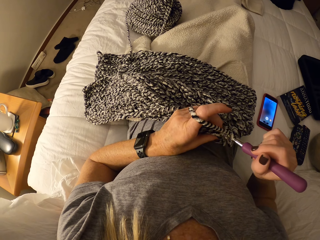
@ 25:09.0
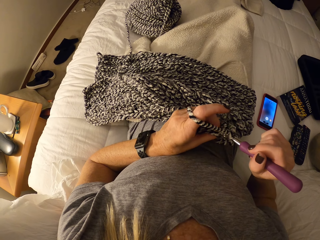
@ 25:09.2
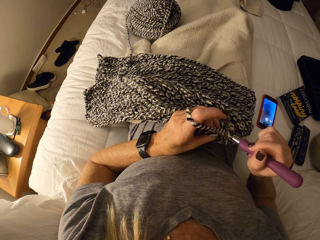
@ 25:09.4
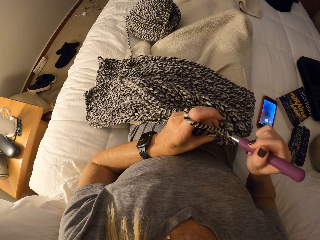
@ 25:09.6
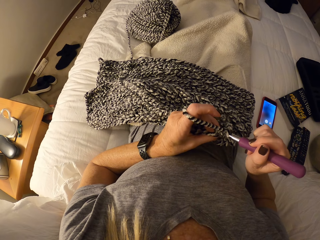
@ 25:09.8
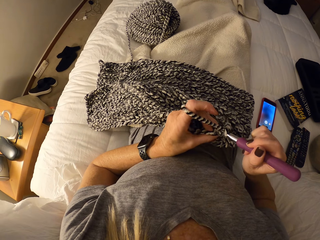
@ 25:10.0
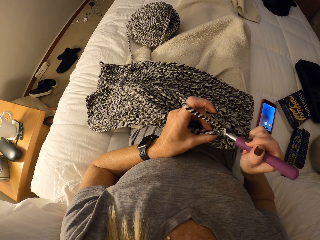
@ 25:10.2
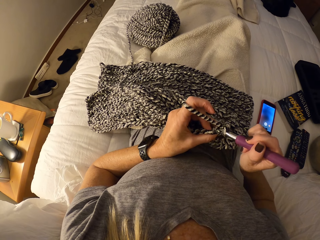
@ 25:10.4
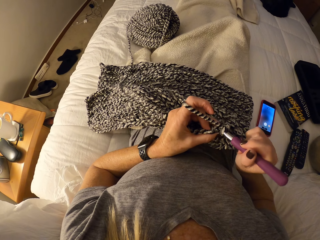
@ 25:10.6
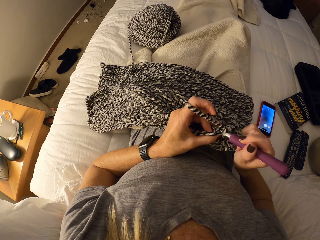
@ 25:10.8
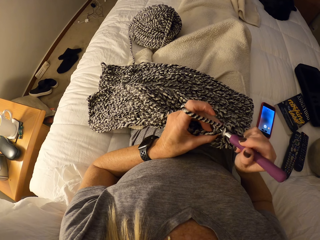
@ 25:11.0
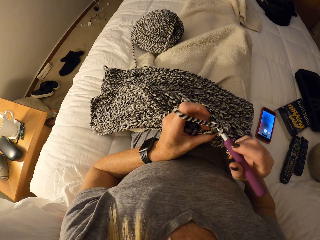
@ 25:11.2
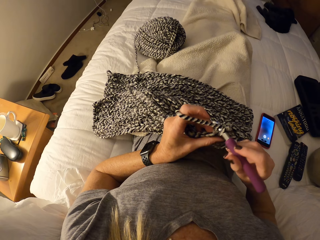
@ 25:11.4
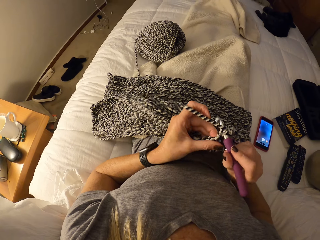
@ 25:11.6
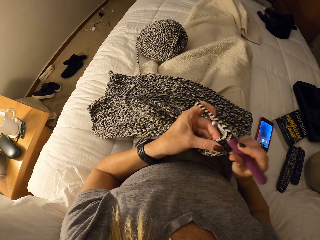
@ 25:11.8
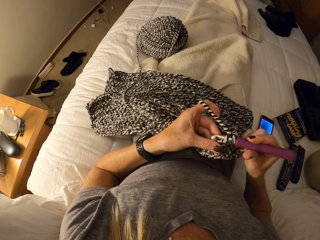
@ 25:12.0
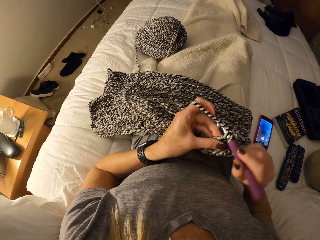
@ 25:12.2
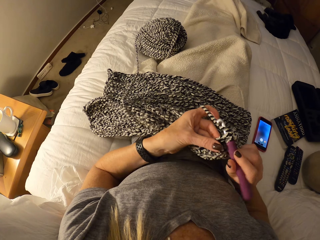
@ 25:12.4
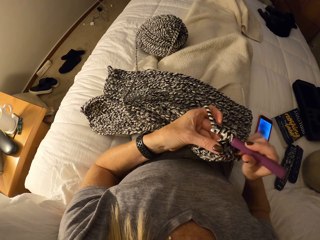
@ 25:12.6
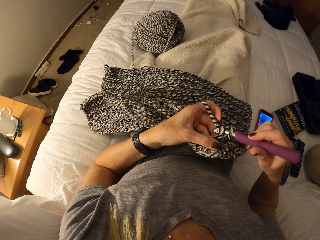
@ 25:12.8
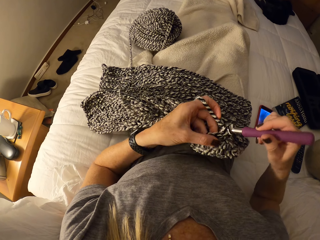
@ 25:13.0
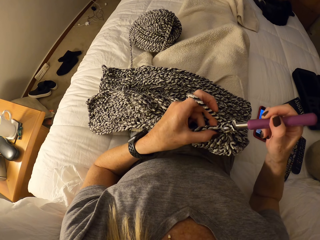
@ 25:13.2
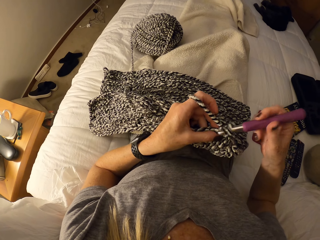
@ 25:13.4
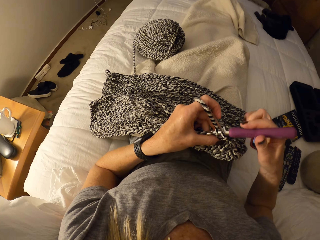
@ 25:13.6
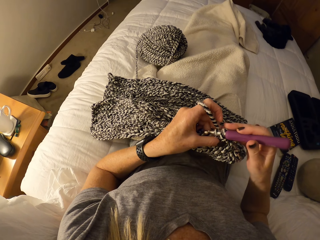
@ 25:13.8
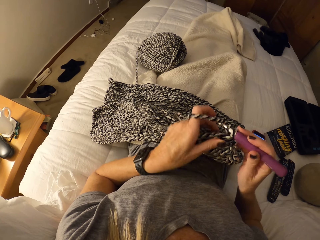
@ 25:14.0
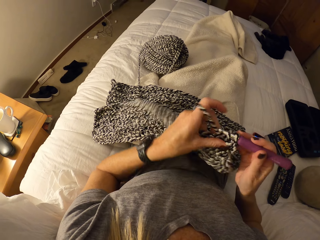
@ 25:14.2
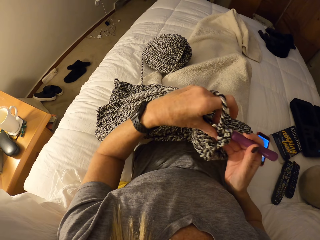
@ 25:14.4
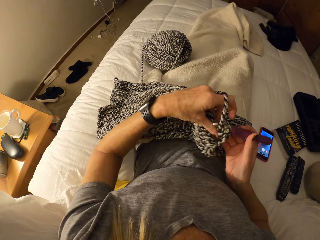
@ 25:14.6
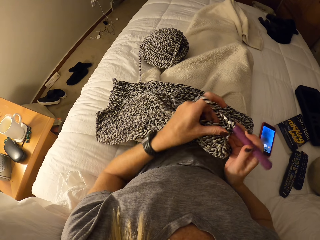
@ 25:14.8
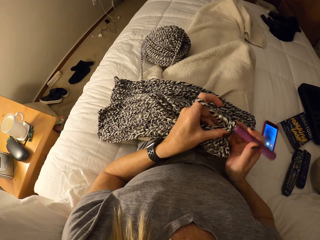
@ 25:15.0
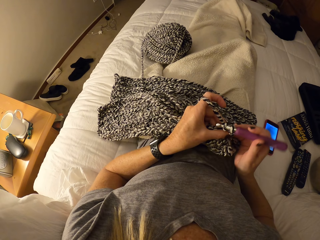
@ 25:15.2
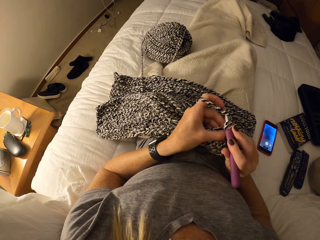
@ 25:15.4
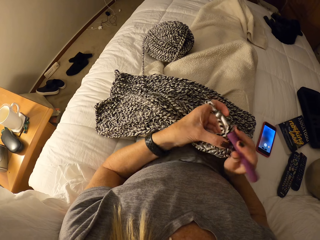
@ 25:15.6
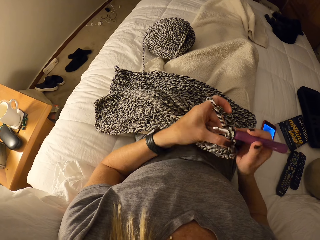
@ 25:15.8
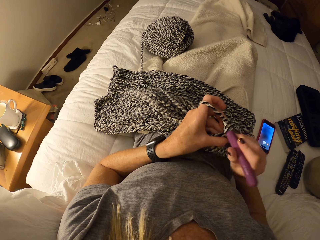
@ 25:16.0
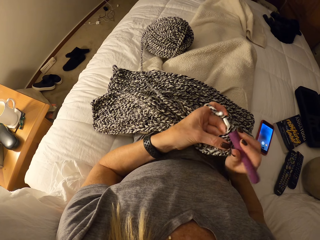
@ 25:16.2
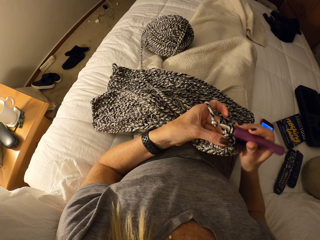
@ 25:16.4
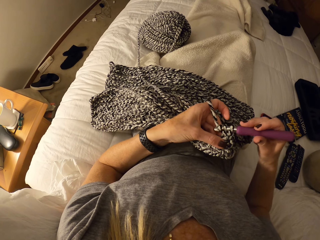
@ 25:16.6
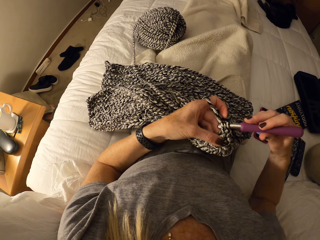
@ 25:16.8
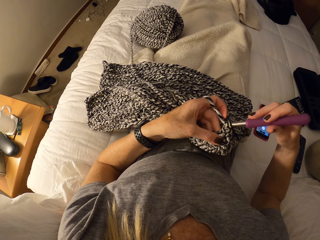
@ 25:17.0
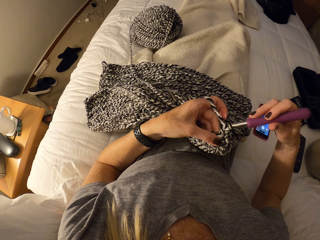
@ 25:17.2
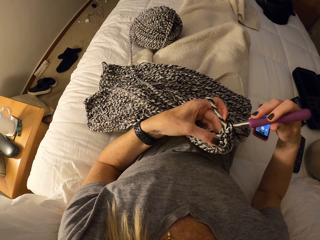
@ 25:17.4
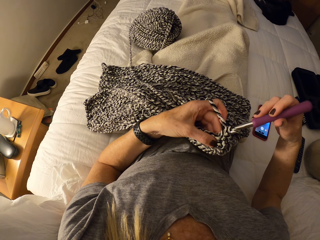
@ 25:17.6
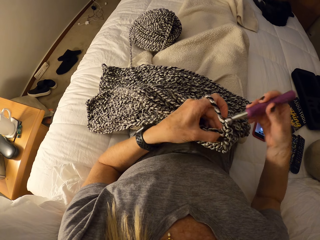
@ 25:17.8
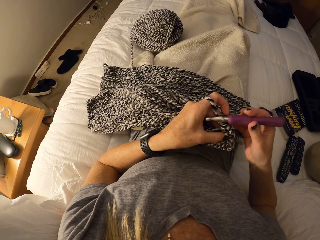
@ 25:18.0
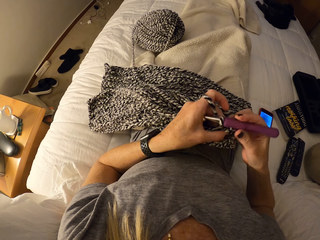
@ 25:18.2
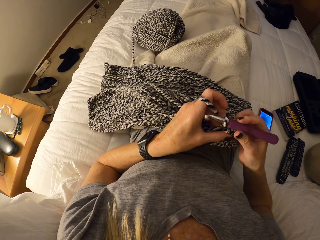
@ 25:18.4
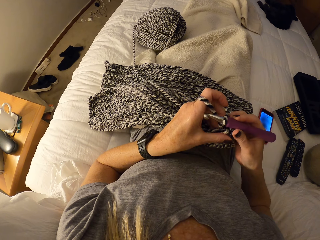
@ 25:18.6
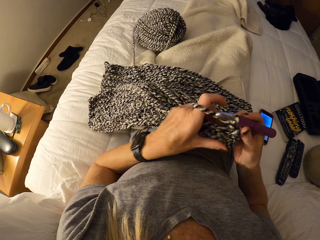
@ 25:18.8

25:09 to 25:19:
The camera wearer sews the fabric. They interlock loops of yarn with the crochet hook.

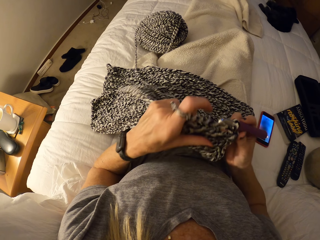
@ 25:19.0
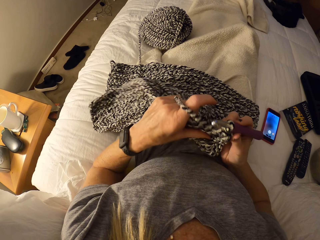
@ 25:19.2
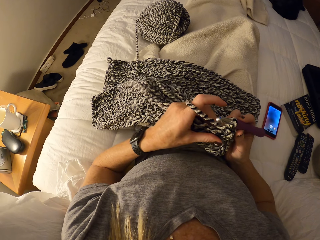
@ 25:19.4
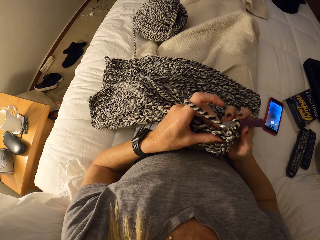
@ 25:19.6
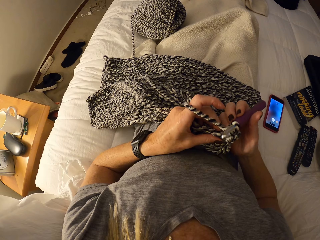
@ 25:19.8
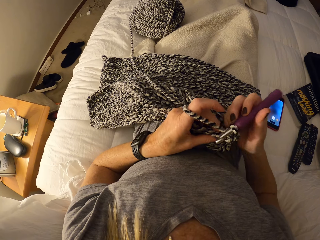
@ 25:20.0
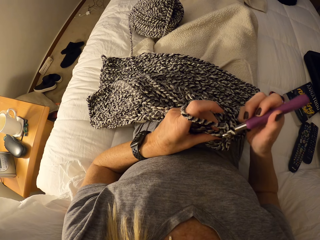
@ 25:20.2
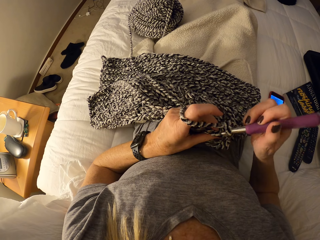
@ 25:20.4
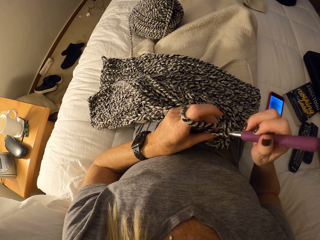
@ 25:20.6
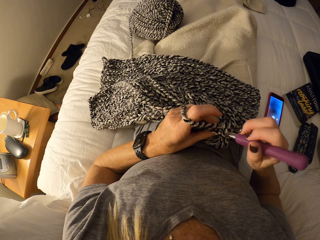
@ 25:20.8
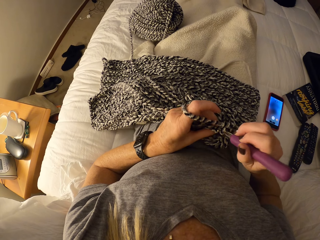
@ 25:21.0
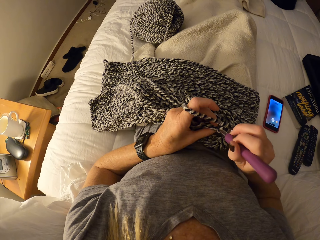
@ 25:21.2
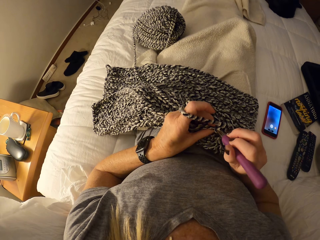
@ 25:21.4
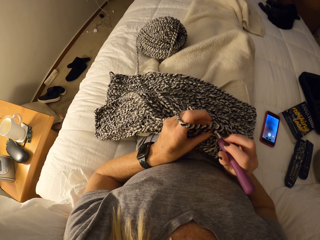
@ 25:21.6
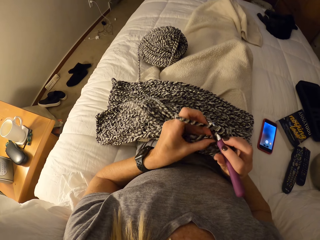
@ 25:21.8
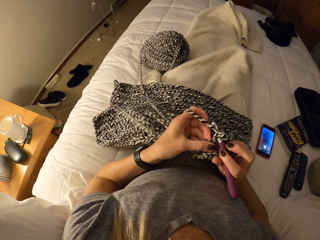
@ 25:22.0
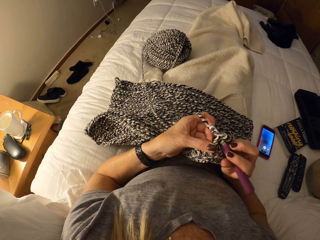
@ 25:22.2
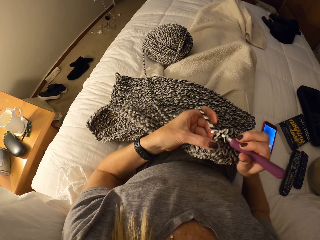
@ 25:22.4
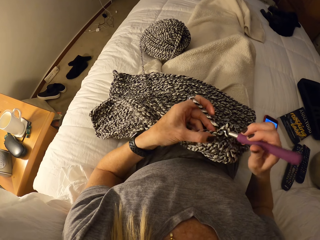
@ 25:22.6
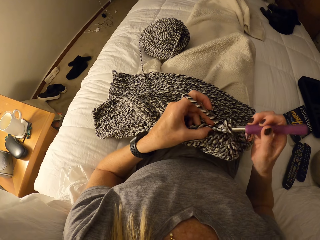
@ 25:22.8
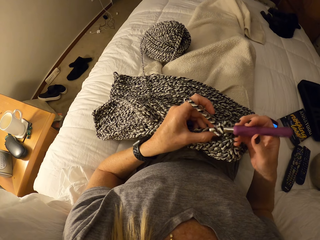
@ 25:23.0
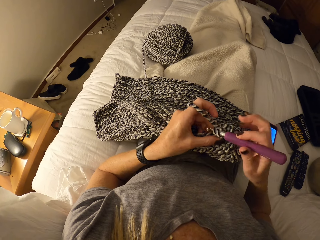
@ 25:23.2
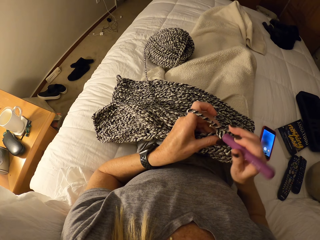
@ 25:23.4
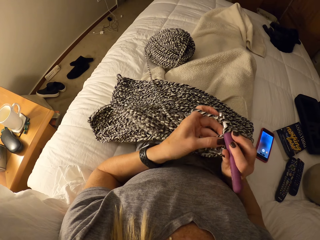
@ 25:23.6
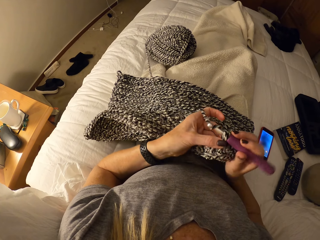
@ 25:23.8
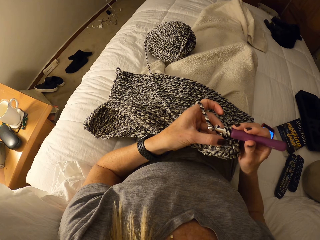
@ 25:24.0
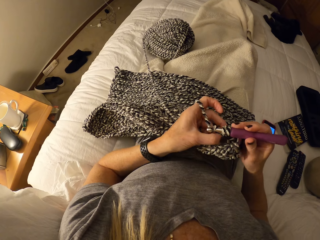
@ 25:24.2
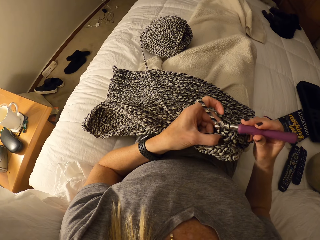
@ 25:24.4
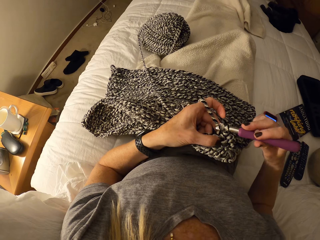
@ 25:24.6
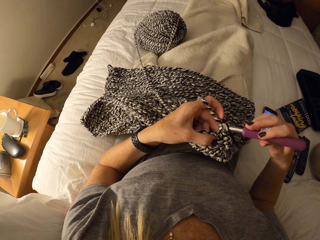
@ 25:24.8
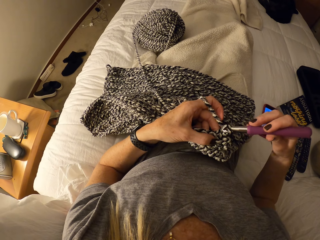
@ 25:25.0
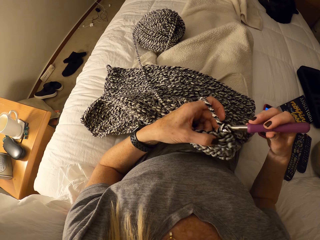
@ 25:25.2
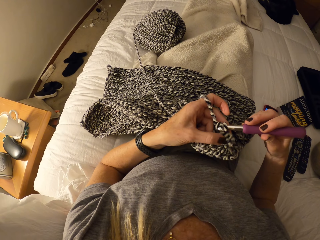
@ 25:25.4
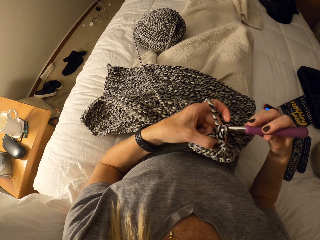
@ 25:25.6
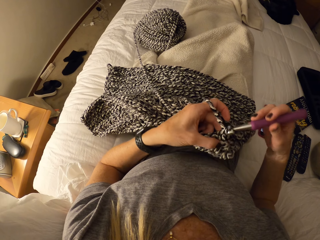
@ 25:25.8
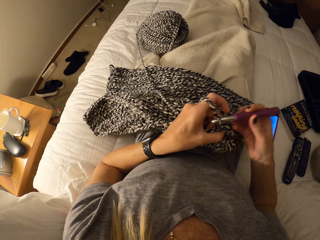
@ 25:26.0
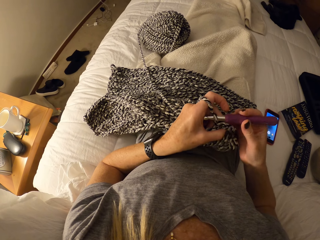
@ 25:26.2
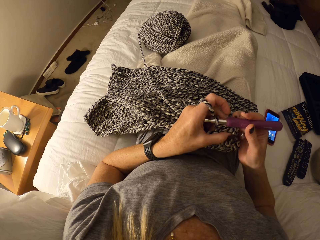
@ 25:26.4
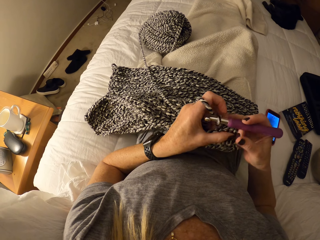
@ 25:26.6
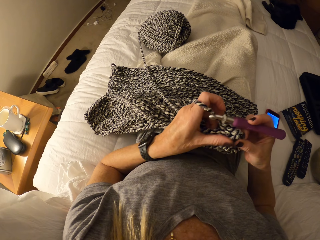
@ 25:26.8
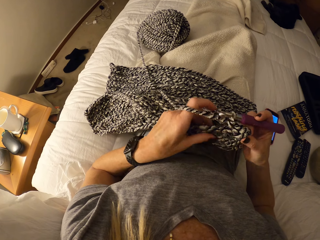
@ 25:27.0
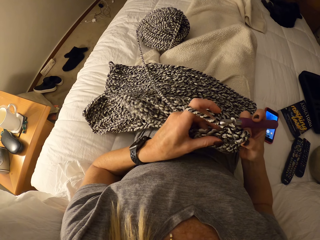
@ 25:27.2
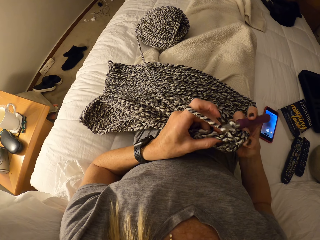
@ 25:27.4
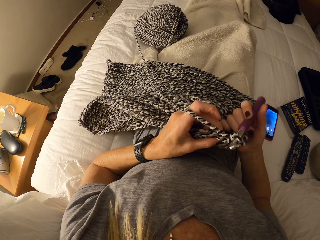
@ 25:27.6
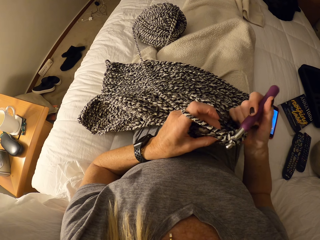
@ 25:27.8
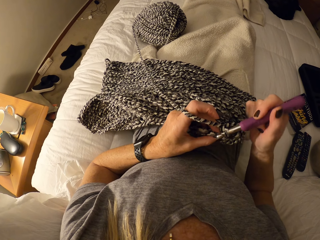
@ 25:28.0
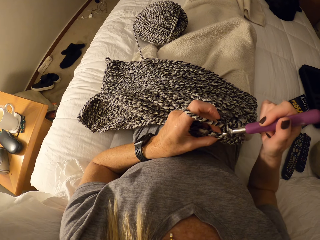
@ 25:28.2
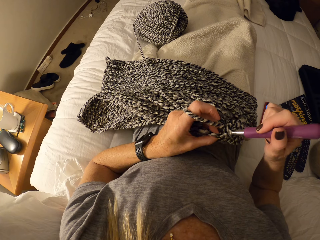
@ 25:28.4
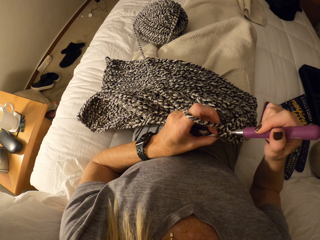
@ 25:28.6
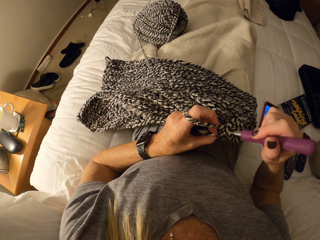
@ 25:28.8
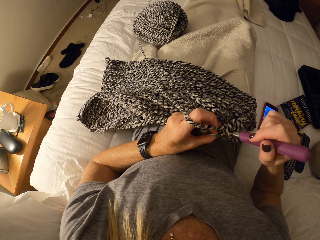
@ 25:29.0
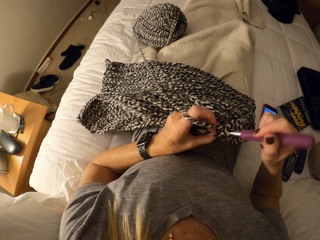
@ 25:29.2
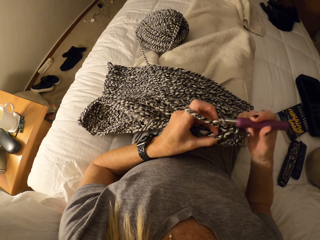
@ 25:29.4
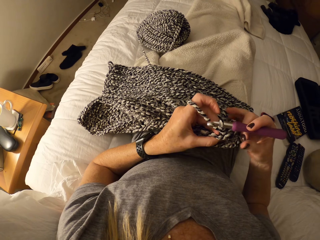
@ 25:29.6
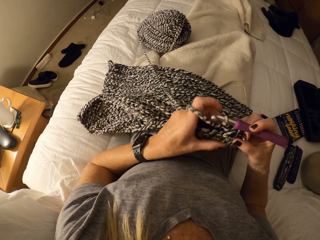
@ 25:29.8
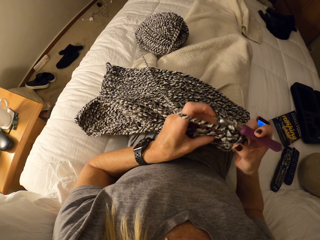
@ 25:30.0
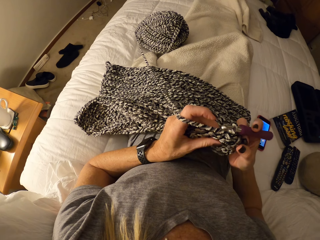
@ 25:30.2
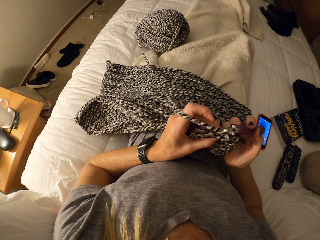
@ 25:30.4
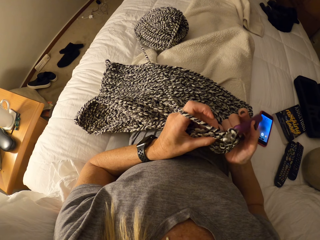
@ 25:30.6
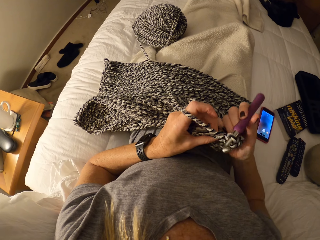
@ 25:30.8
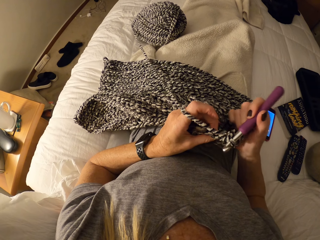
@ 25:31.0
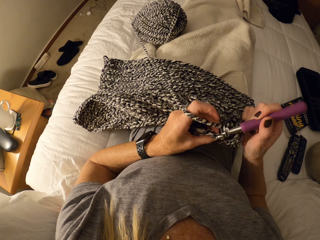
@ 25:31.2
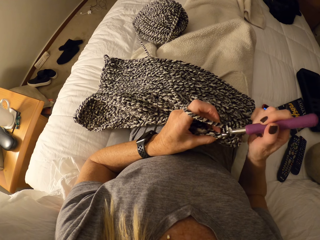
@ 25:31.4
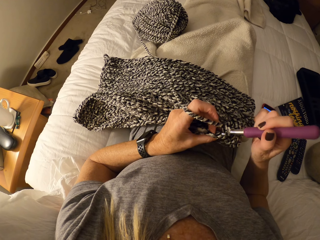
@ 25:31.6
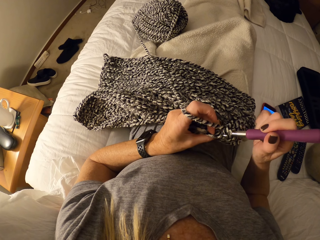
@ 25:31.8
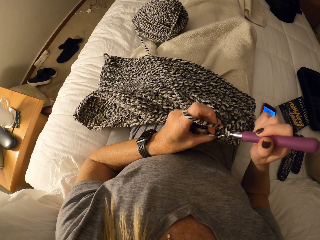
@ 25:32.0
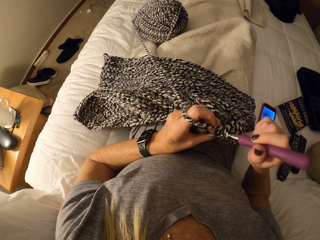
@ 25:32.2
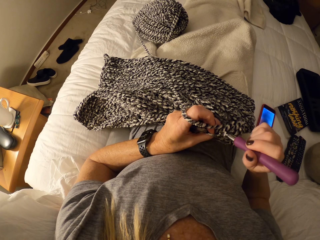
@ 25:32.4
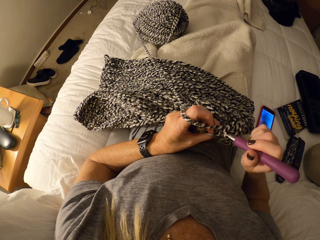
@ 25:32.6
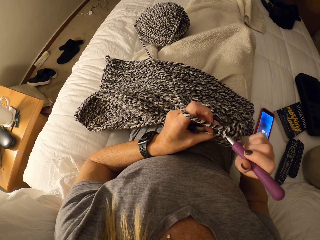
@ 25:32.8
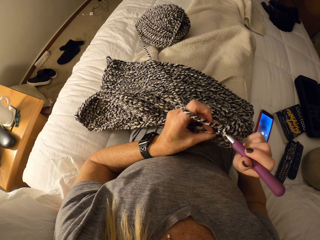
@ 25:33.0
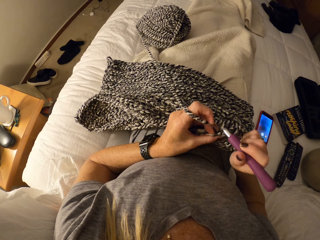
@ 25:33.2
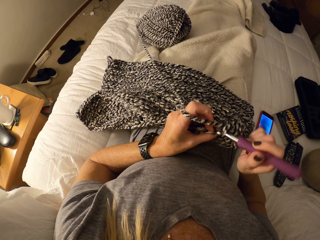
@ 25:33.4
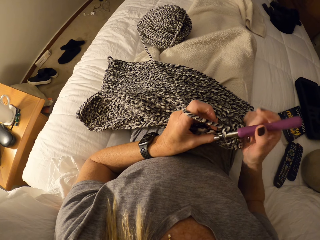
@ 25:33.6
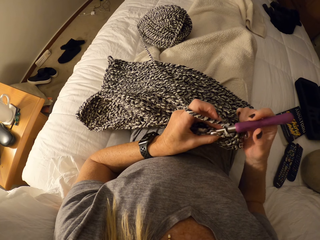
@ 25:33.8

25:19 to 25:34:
The camera wearer knits the fabric. They knit the fabric again.
